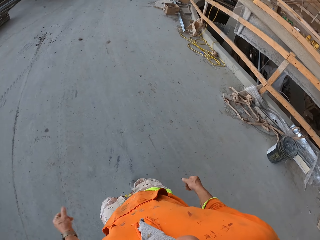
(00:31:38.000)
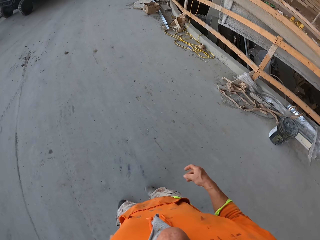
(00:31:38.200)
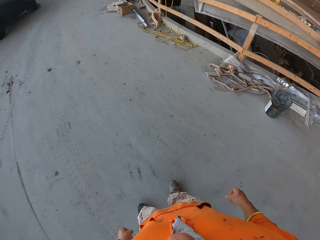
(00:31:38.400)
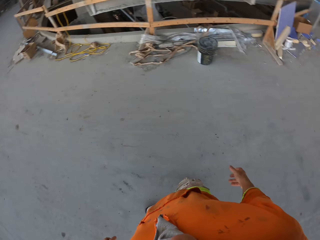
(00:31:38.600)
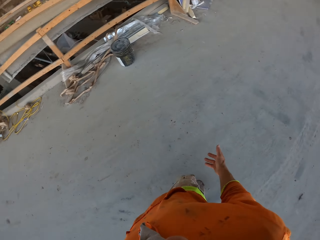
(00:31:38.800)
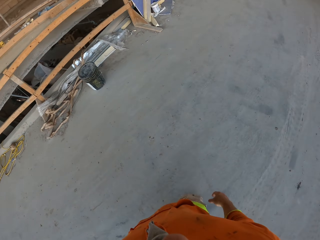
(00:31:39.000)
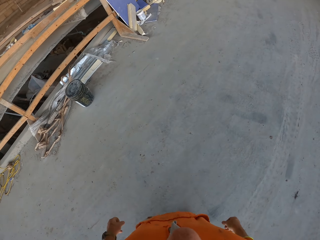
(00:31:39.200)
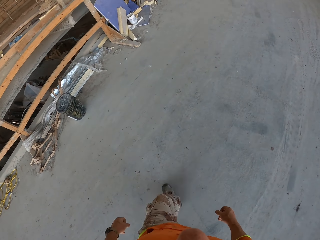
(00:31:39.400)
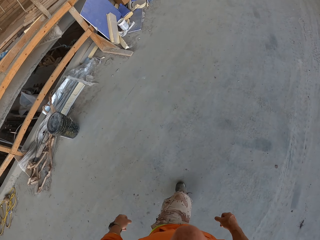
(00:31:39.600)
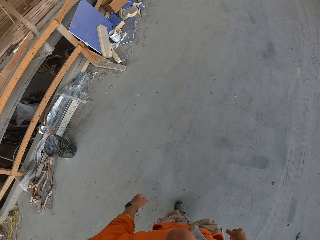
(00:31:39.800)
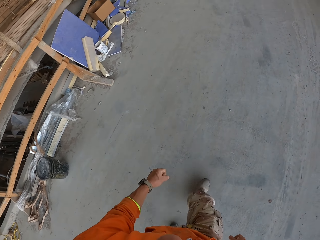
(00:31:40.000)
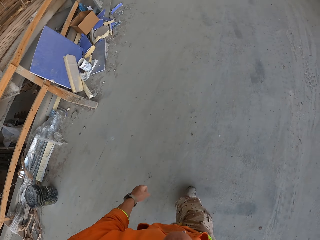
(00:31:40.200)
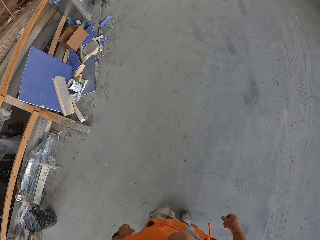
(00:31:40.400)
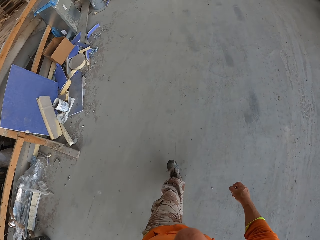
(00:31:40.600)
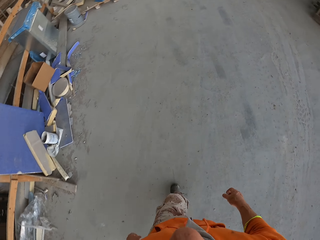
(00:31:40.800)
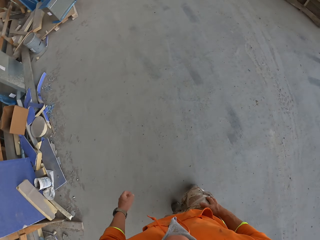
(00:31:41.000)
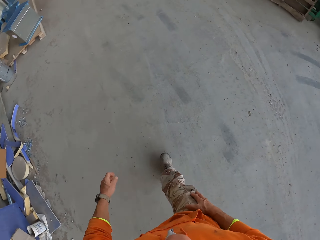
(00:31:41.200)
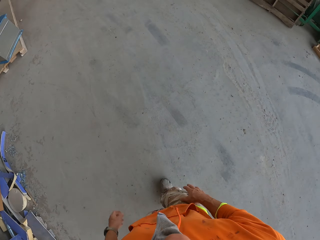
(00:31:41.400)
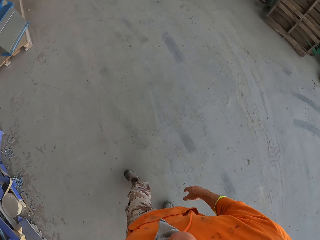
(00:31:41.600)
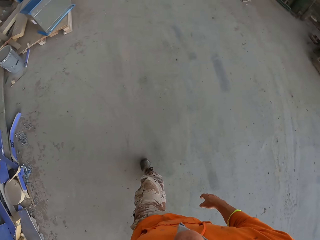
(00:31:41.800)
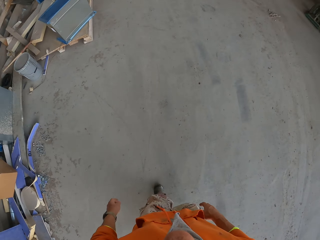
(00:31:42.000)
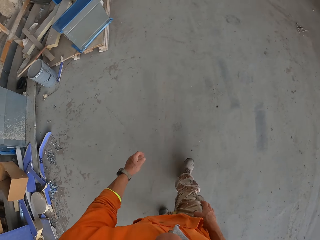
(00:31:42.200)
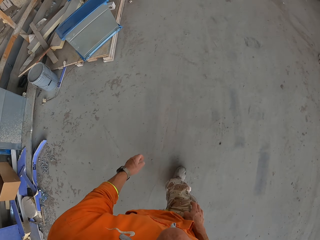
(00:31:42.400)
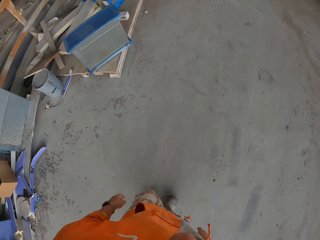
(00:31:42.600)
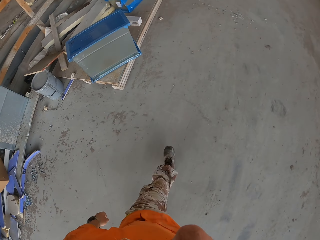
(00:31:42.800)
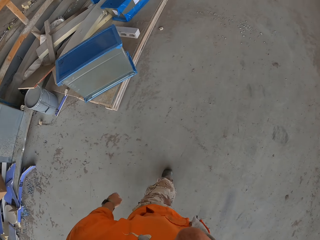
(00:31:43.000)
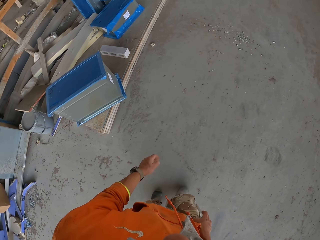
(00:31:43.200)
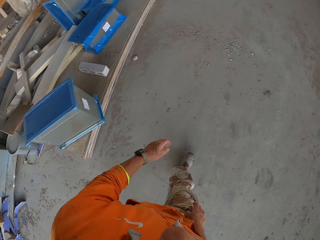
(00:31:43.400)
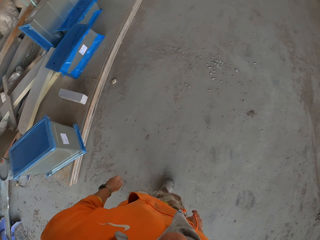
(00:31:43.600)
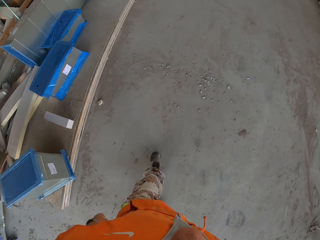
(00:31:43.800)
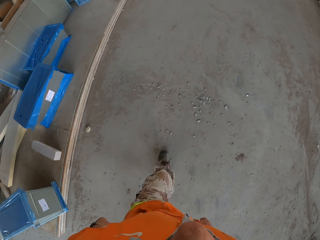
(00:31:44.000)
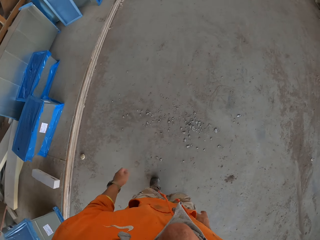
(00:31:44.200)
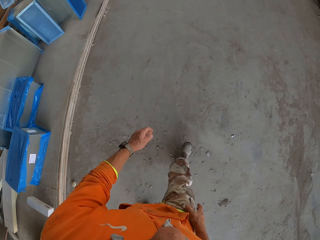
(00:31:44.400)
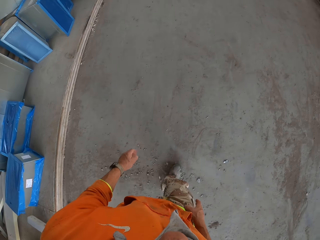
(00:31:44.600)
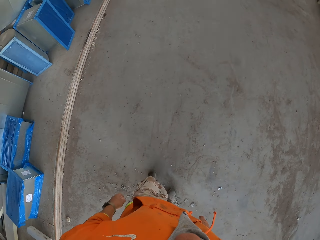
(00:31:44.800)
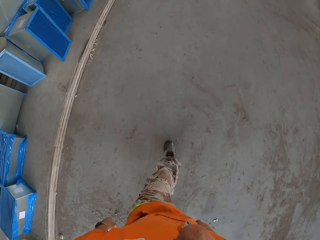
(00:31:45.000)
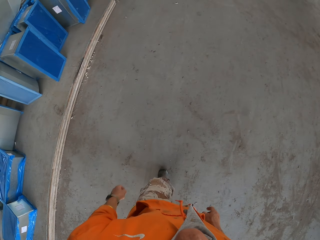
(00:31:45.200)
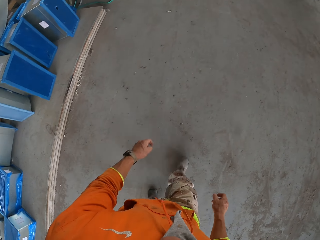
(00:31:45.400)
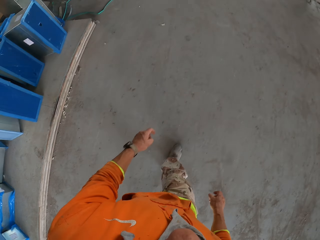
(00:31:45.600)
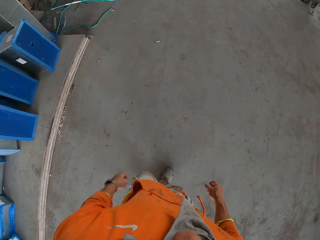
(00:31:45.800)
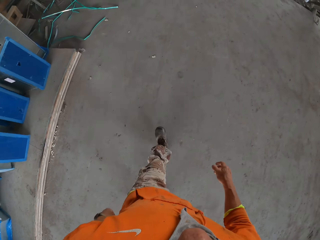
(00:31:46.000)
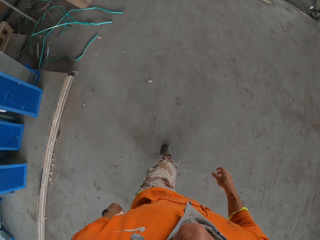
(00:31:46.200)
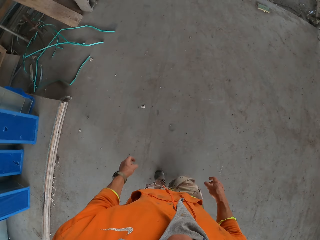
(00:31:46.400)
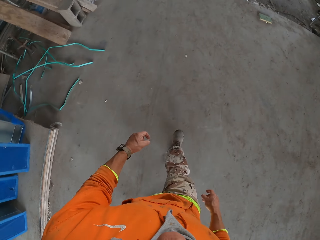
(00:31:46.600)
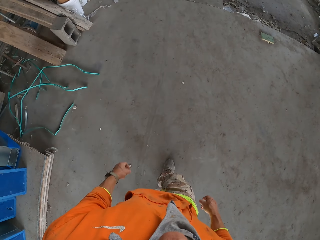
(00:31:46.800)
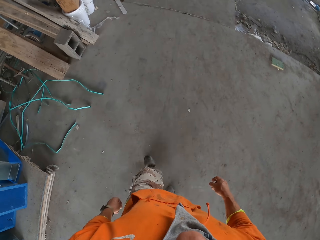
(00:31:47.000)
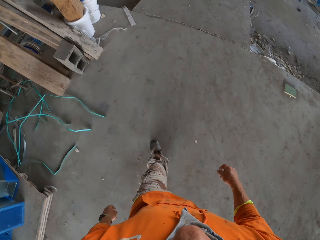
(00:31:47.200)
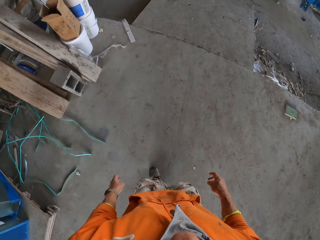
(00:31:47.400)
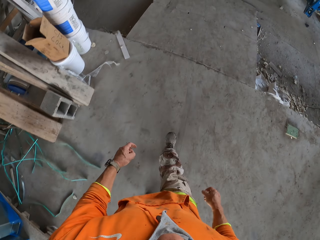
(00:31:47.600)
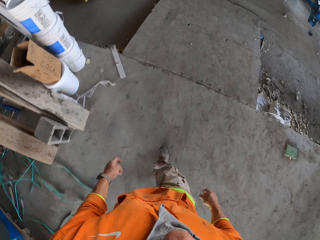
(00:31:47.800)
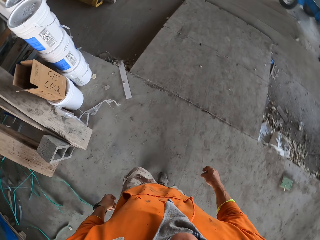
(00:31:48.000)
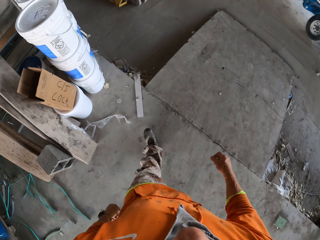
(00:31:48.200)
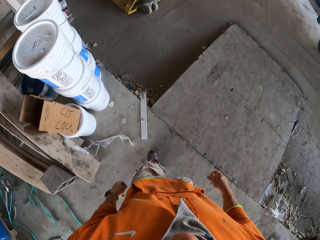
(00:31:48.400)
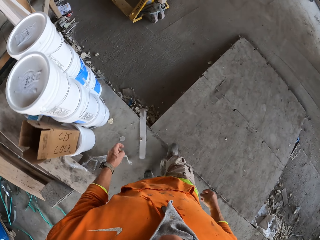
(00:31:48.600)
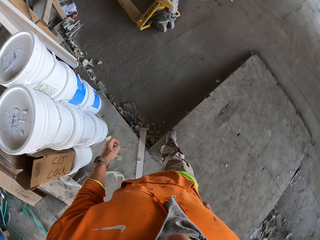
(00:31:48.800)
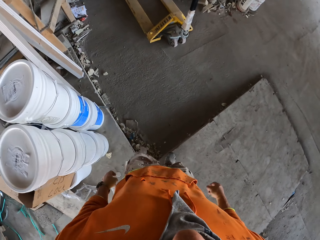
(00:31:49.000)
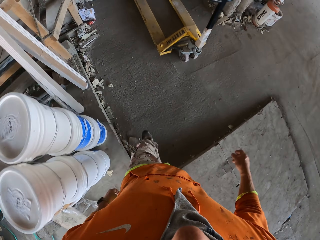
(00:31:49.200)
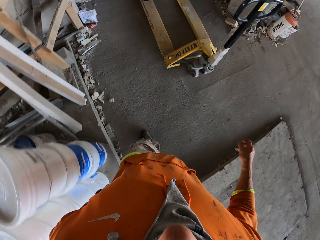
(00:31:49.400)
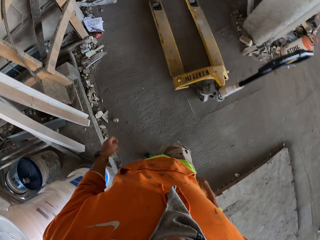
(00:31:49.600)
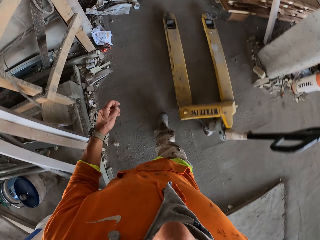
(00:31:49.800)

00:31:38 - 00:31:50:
The camera wearer walks to the other side.

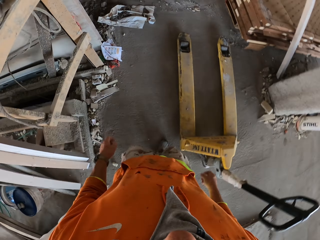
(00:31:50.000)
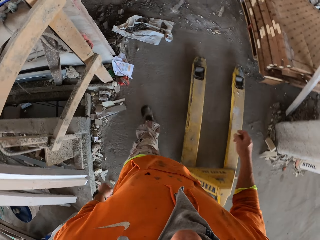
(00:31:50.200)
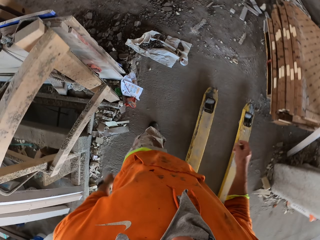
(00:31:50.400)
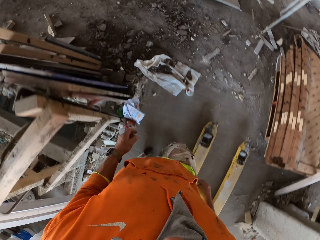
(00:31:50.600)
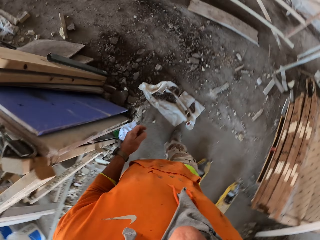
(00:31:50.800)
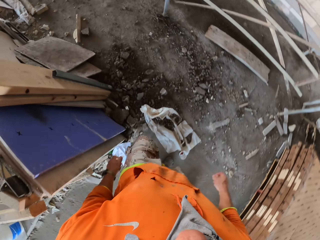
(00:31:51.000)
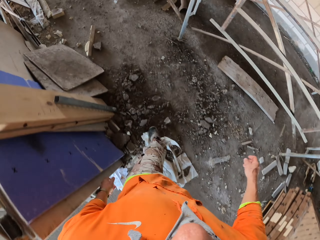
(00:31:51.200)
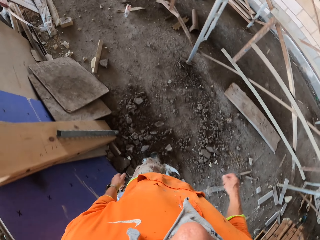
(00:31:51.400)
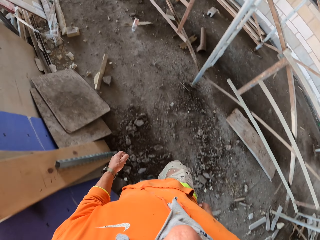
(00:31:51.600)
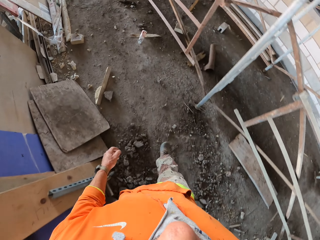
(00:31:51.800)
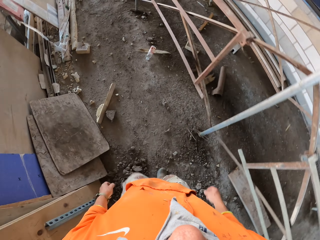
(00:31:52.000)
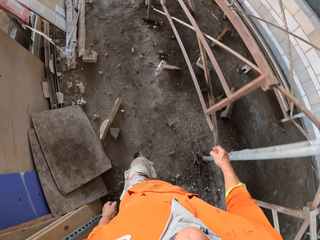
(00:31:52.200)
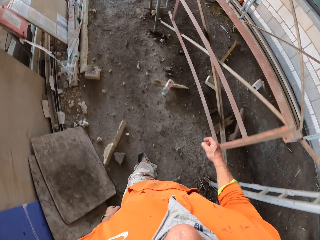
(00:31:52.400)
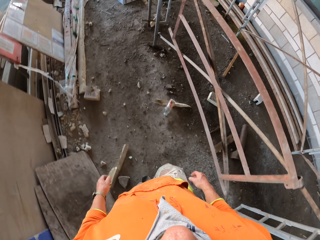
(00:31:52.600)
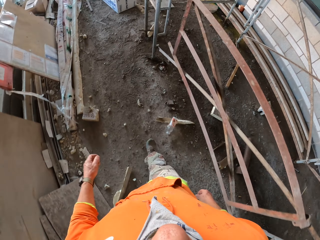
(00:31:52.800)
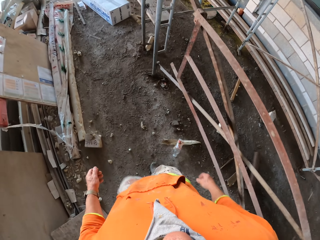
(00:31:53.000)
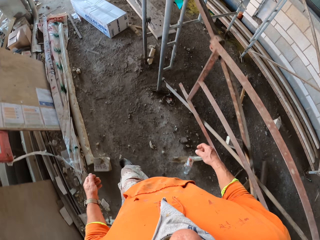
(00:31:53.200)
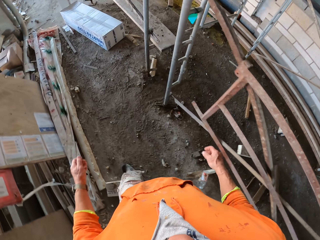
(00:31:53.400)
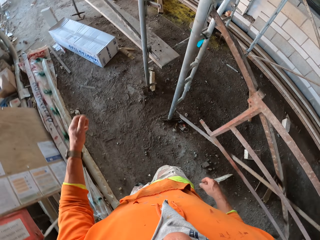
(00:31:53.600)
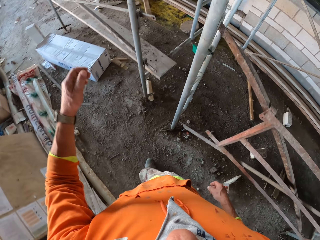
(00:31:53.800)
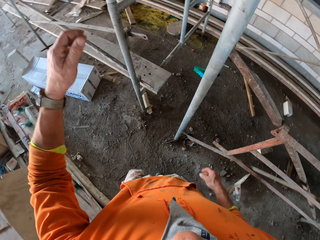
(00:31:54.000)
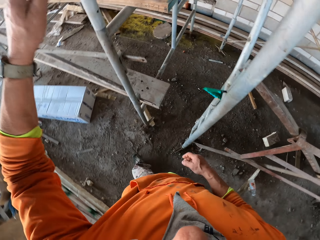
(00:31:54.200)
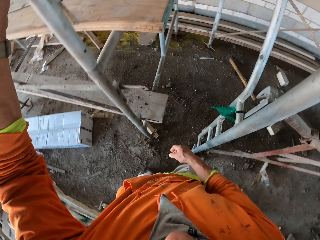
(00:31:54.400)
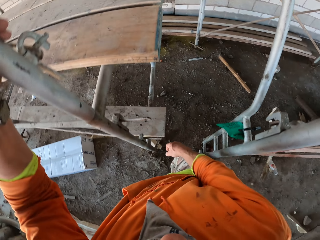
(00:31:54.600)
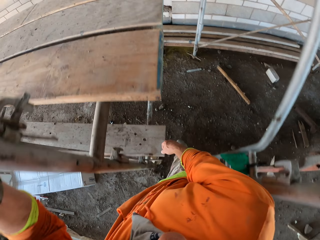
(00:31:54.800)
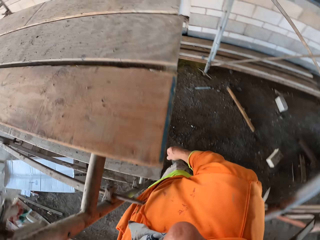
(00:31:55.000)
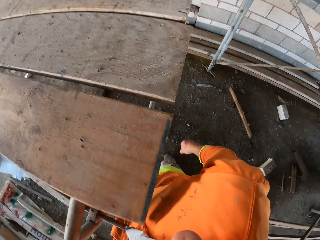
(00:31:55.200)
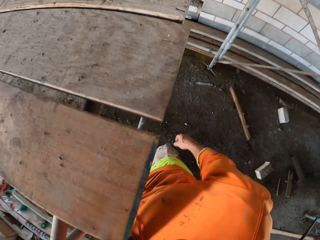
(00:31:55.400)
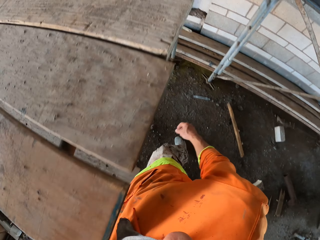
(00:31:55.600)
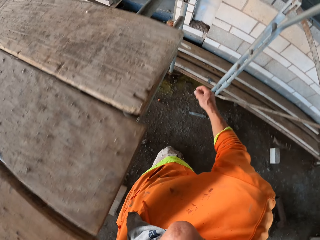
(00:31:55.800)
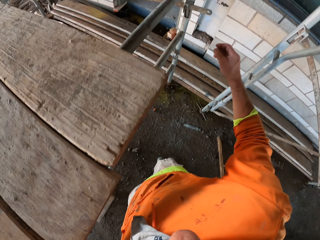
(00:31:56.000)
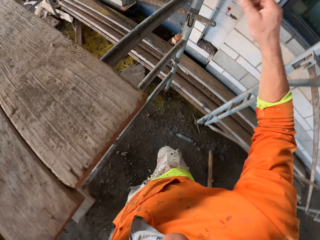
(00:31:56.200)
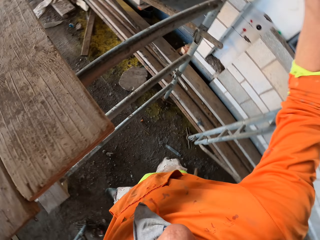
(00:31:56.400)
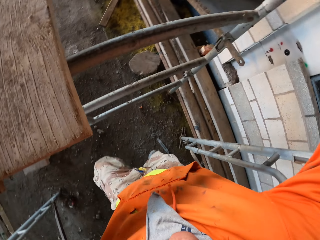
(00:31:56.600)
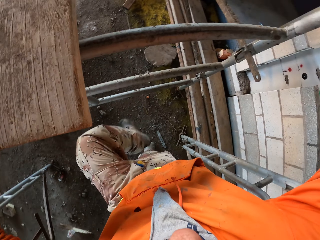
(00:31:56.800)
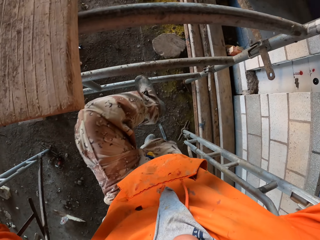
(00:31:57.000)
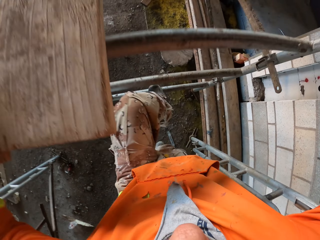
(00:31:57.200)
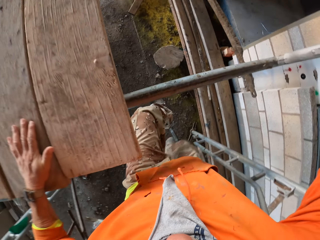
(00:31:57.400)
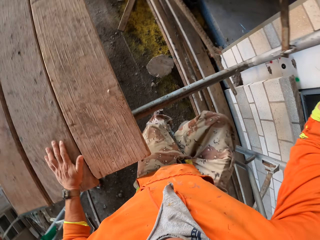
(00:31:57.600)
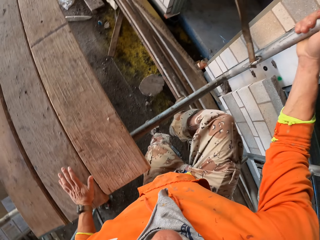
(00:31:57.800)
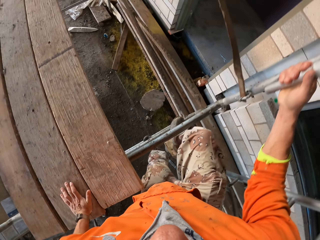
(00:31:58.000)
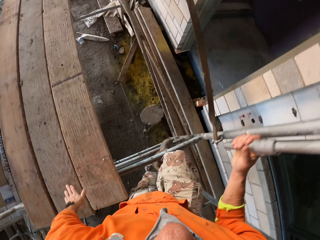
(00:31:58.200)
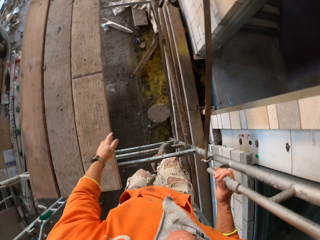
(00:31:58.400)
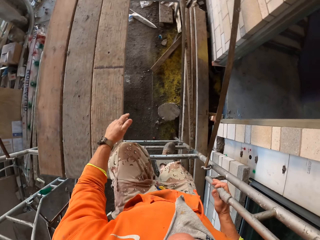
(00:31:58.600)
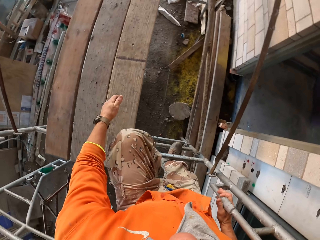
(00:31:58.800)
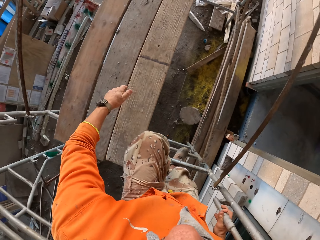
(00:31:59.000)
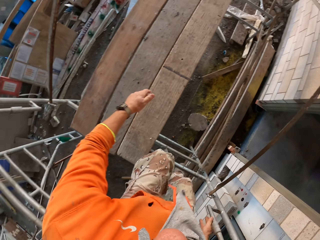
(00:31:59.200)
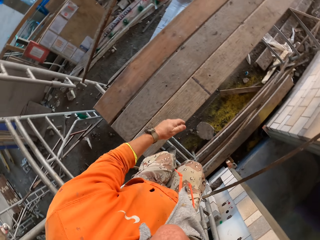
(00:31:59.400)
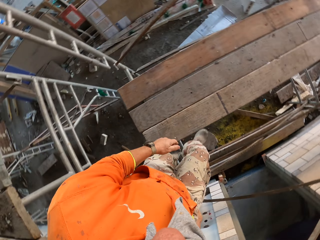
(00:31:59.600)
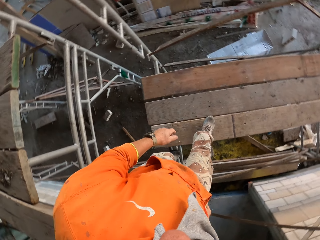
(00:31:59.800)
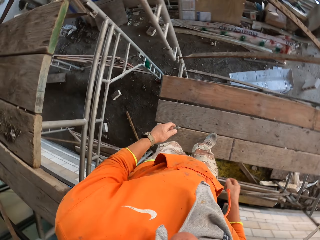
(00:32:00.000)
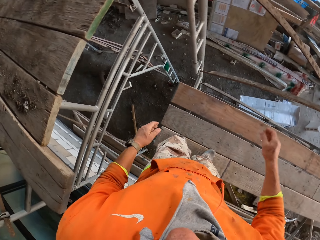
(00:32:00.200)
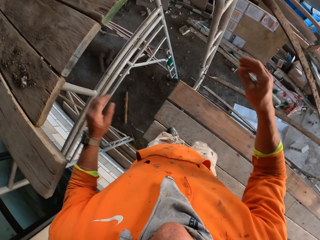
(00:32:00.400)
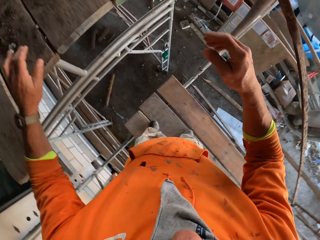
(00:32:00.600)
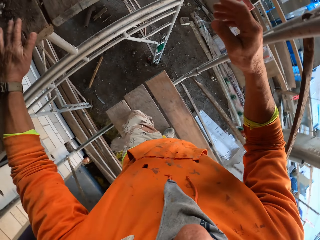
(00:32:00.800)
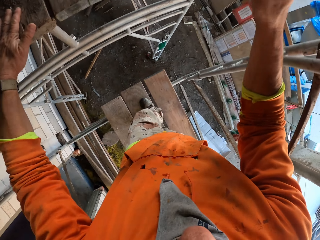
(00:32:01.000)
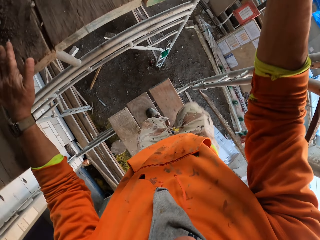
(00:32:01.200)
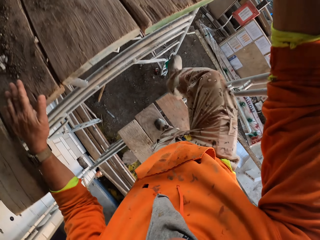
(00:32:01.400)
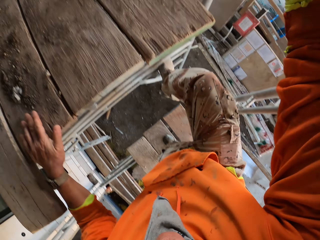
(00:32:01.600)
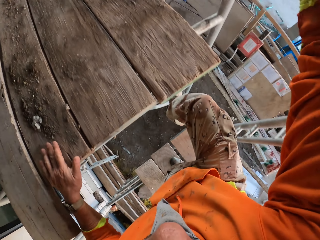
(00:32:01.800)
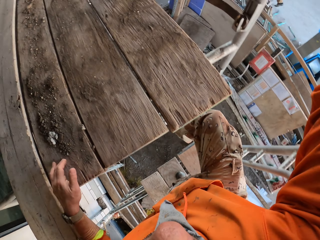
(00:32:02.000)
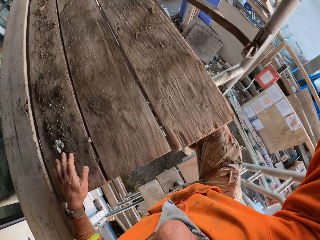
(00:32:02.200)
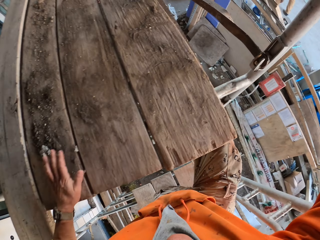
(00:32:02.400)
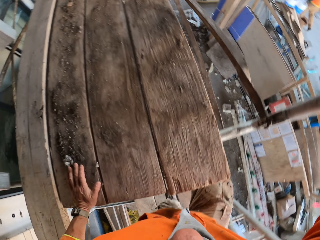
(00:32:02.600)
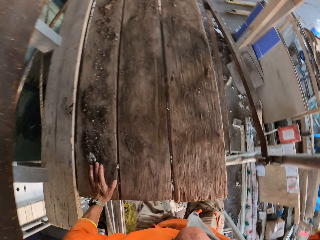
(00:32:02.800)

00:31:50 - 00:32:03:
The camera wearer climbs on a metallic shelf or scaffolding. They turn around. They climb on the metallic shelf.
